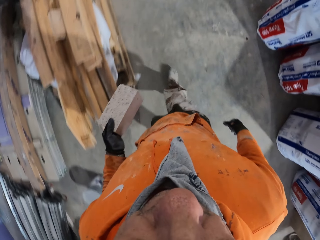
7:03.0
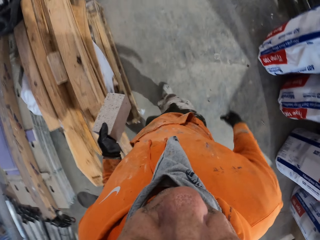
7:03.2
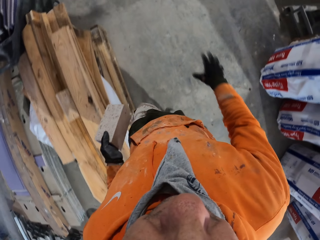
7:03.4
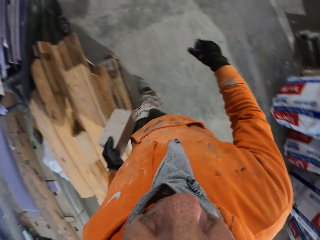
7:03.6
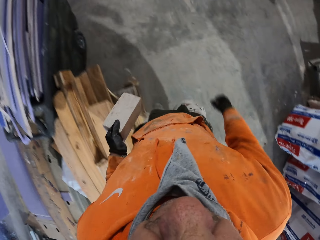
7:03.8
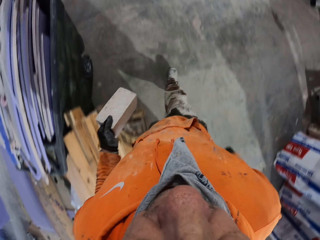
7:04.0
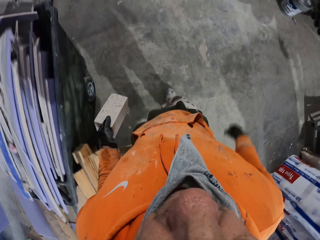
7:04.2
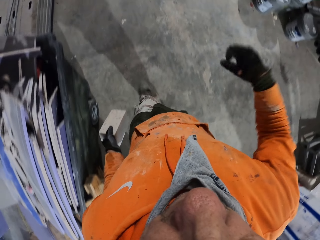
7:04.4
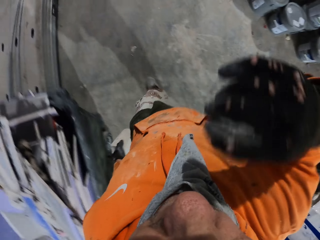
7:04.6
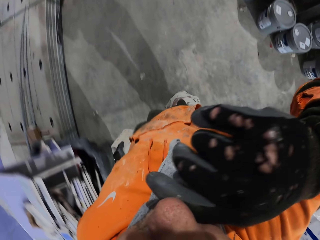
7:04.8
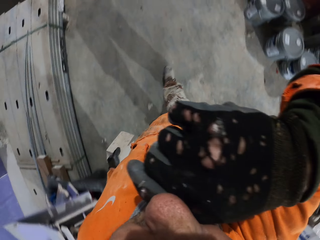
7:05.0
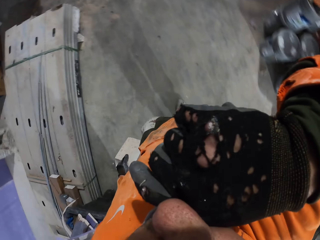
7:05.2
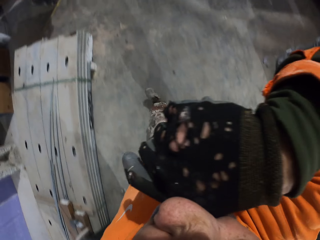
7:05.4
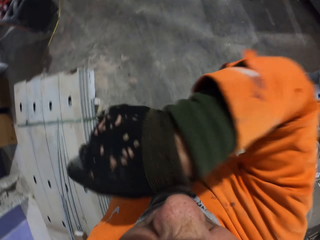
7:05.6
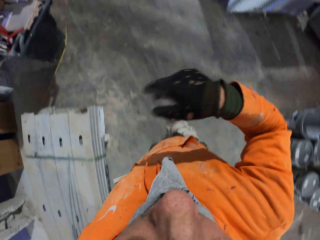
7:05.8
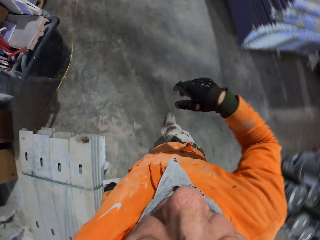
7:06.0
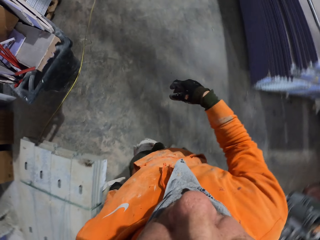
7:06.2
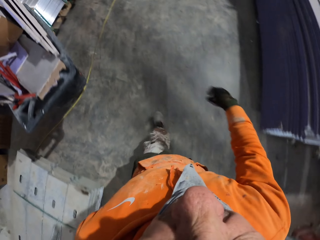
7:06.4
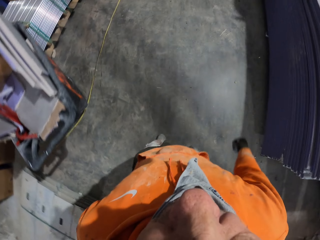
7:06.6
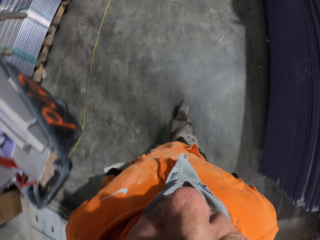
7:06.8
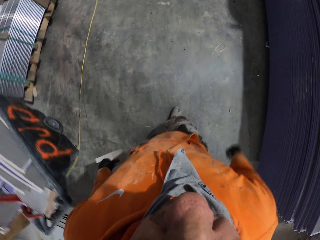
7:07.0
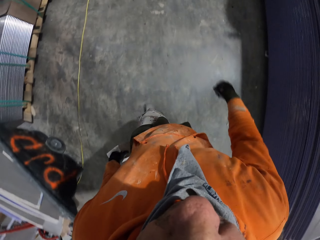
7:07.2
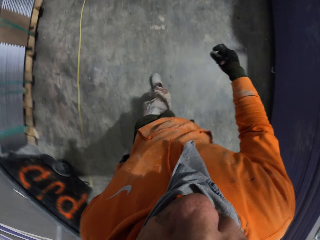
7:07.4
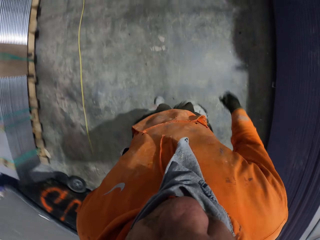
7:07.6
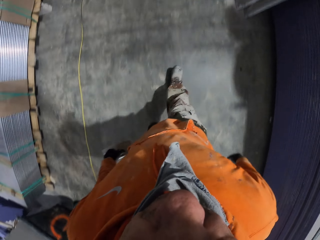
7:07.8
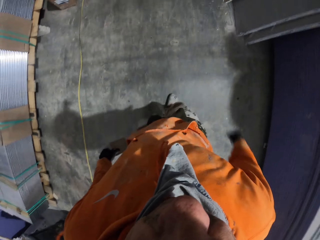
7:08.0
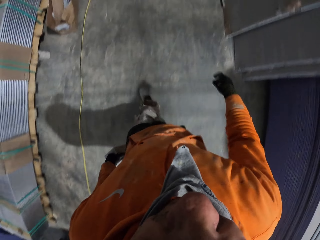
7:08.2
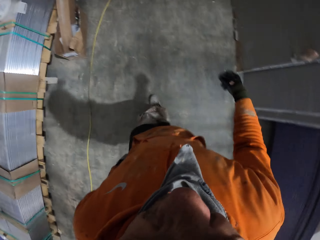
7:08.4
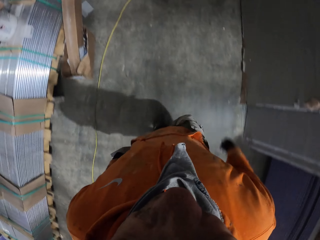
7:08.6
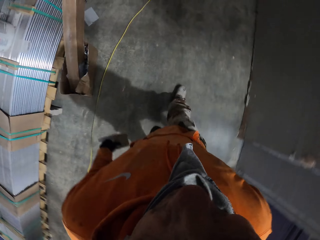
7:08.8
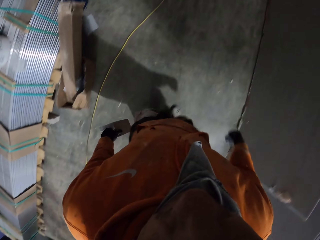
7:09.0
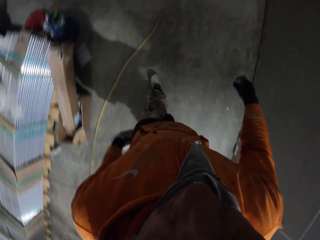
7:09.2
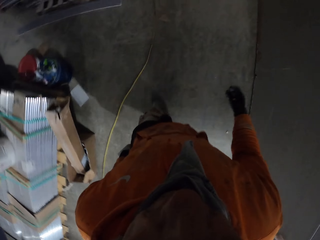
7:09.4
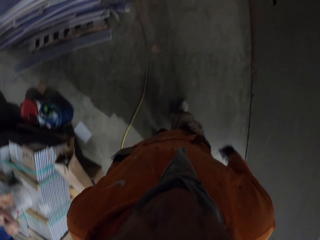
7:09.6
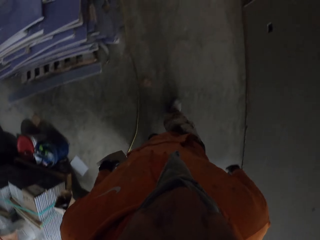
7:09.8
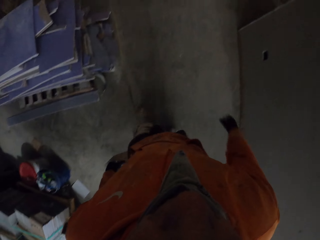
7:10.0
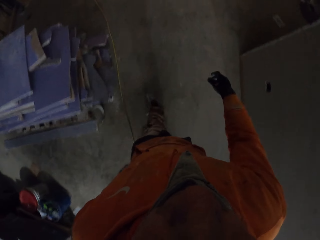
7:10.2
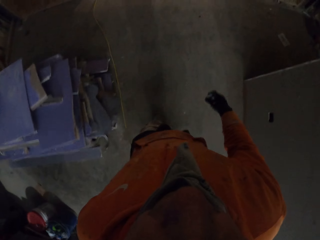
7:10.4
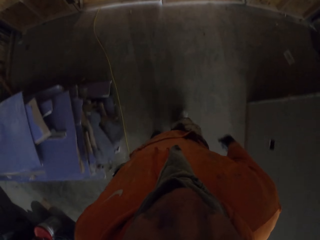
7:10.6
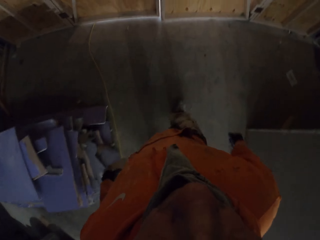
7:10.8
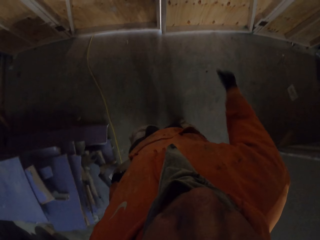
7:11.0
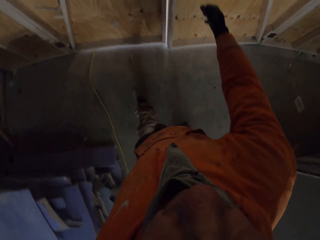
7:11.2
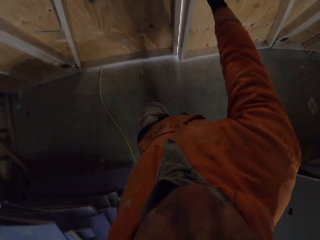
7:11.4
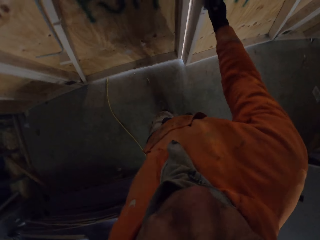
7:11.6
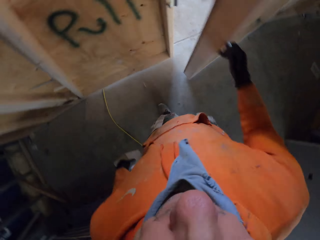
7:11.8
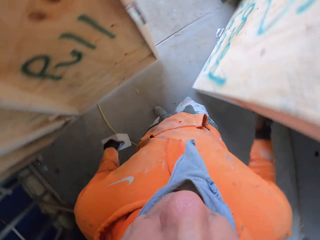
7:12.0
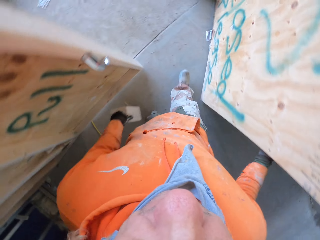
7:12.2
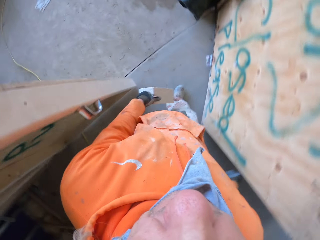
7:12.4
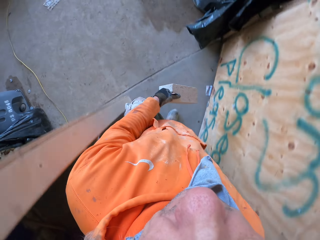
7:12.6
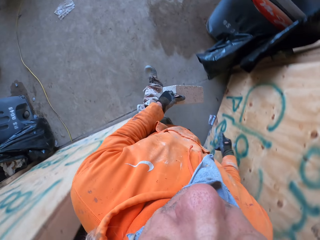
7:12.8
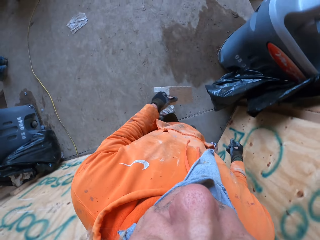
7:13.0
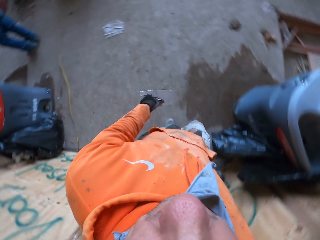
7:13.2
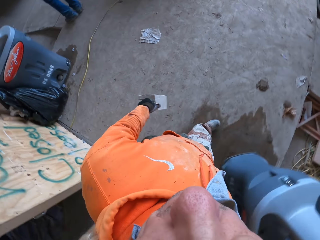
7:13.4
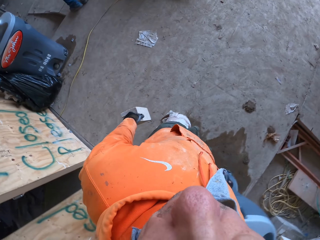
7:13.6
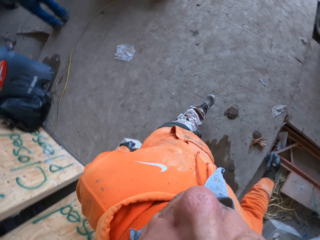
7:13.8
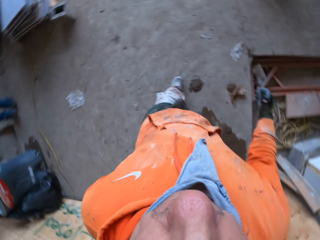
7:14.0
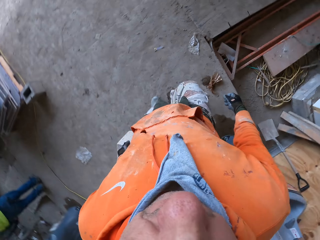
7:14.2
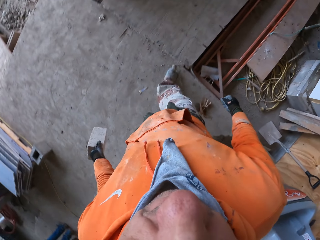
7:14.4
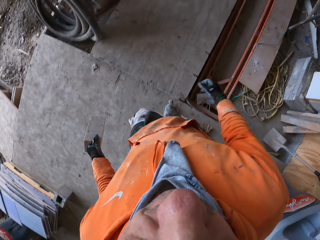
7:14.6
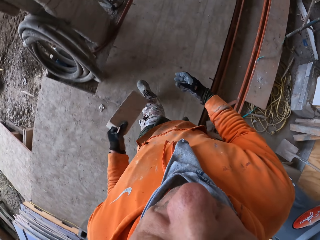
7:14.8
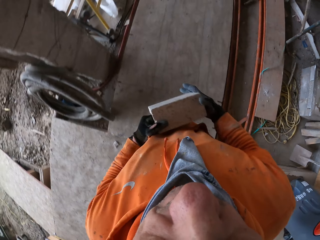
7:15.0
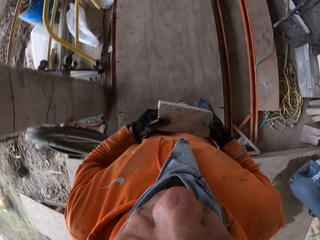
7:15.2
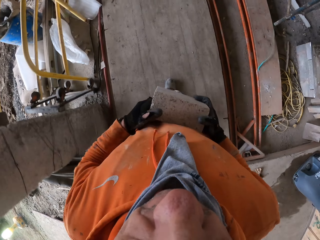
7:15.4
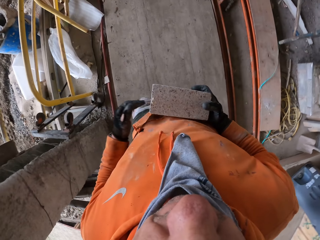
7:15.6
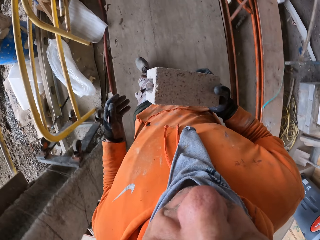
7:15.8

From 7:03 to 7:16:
The camera wearer wipes the nose. He rubs his chin. He walks around a garage. He opens a door. He walks around the garage.

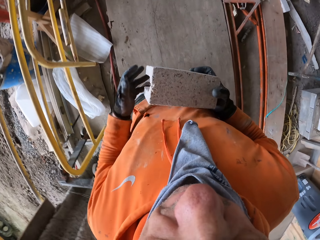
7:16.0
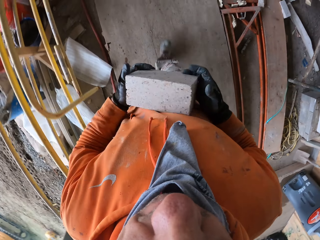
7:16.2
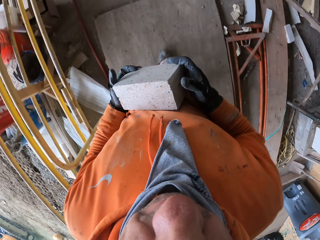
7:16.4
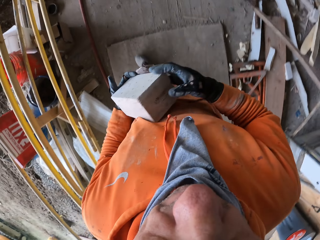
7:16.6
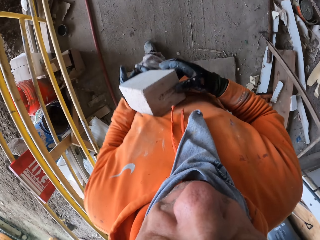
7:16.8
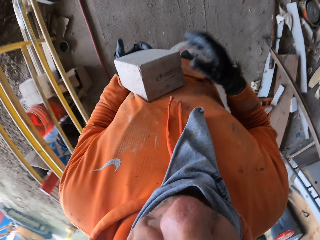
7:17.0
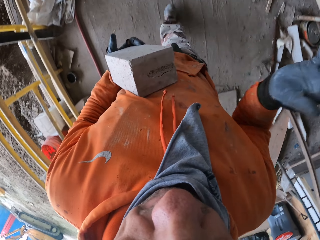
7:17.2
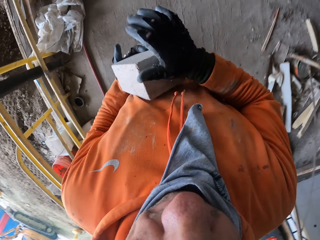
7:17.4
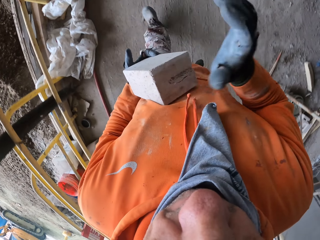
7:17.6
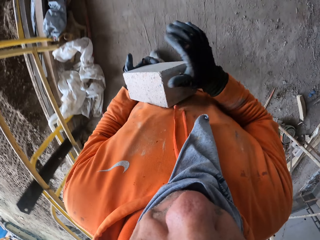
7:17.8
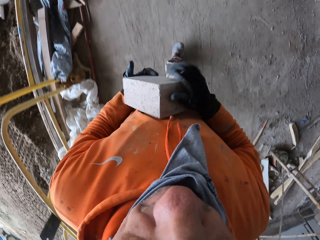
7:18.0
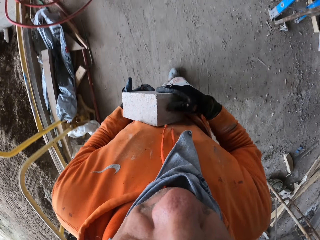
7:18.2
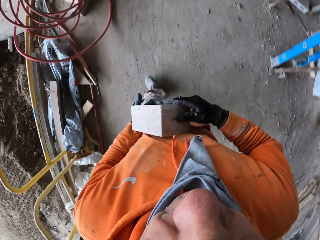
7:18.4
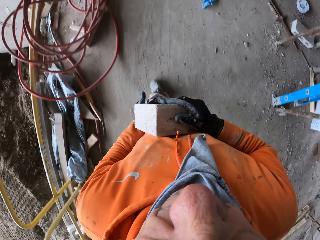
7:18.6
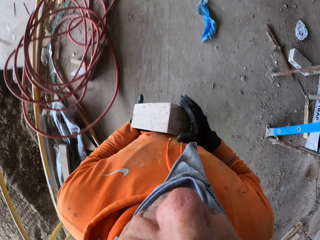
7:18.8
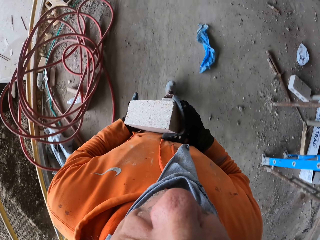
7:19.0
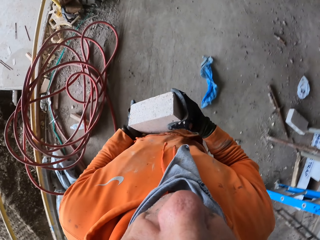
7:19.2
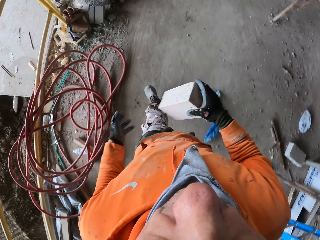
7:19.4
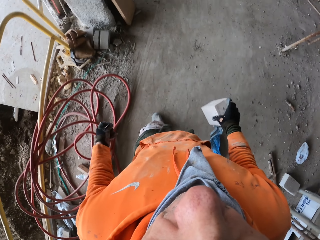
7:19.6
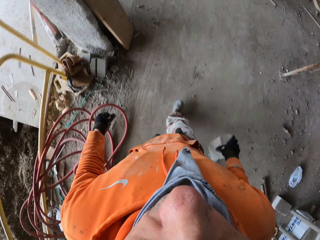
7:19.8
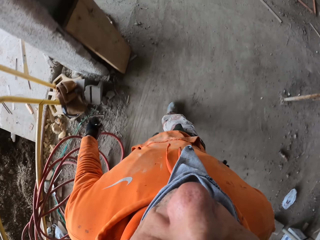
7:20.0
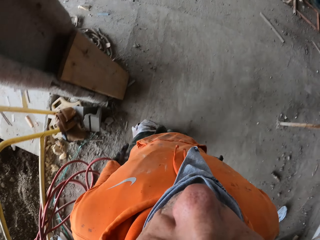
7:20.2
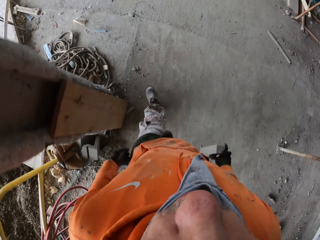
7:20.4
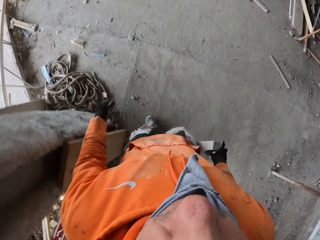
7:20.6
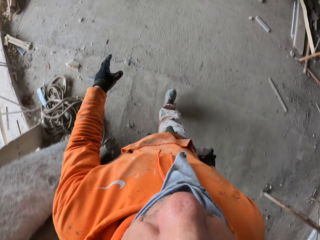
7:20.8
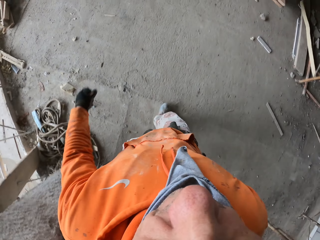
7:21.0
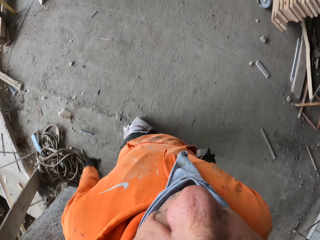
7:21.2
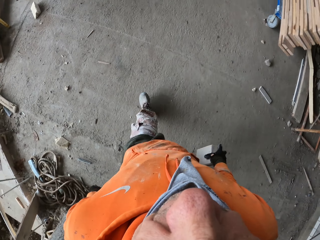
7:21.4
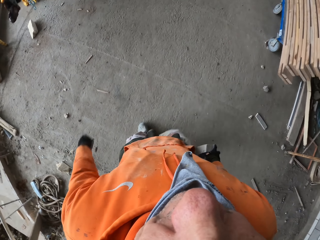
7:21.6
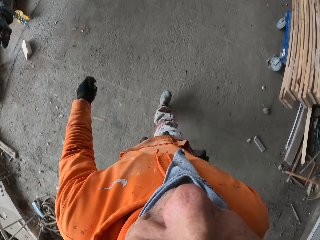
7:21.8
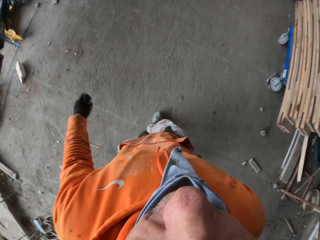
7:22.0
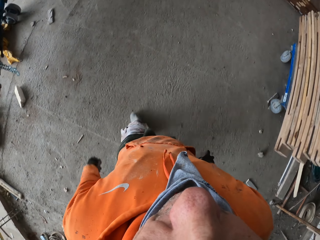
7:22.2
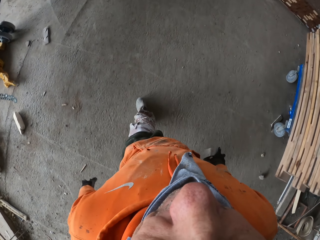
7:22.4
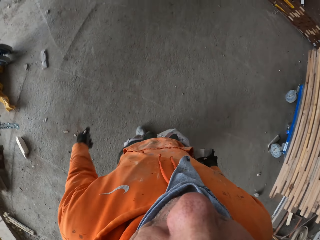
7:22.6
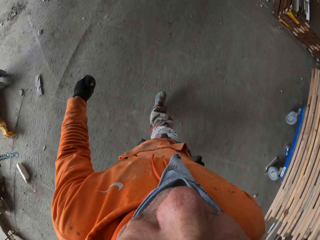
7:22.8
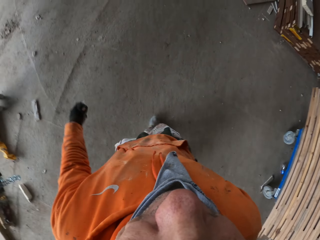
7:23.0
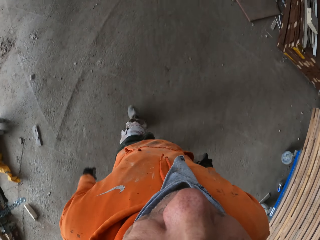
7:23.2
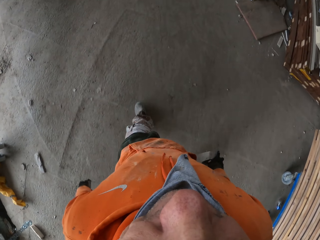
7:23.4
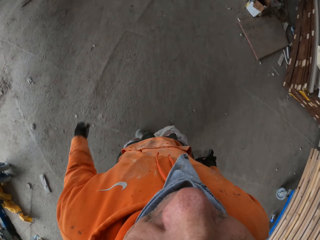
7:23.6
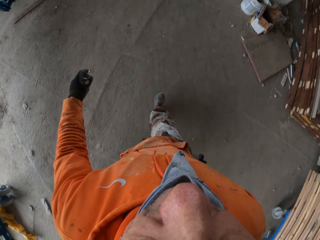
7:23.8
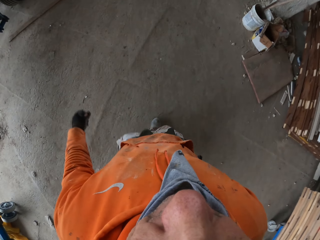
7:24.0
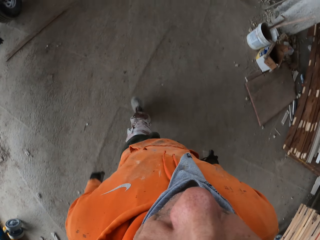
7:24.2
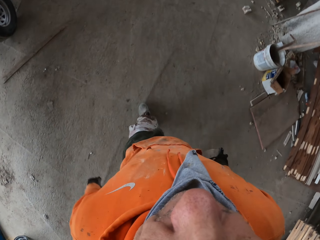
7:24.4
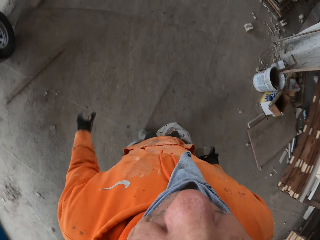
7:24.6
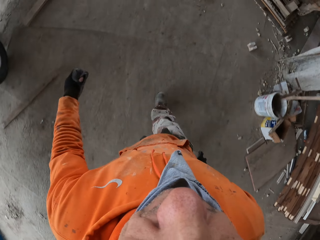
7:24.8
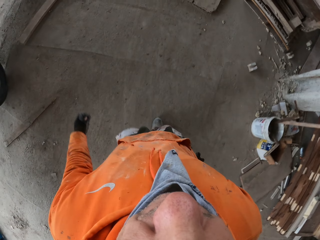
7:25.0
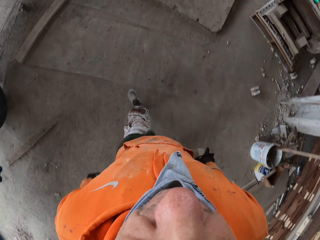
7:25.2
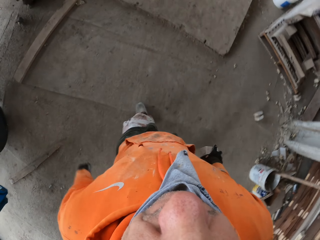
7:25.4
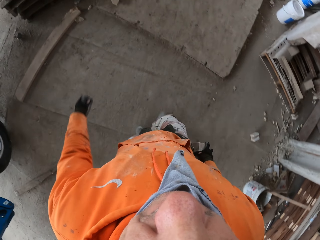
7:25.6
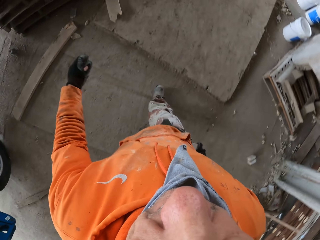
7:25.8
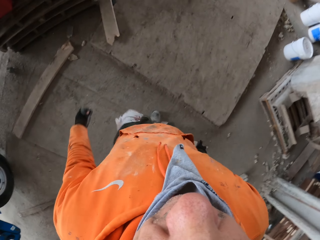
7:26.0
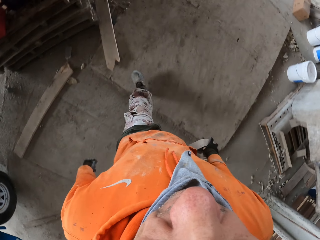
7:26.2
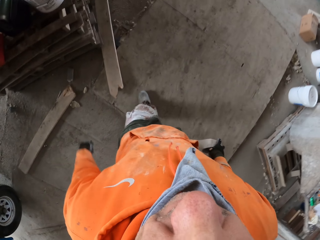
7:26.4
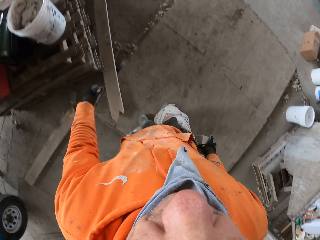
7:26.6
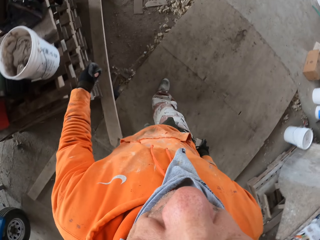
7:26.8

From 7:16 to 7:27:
The camera wearer taps on a block. They walk around a garage.
